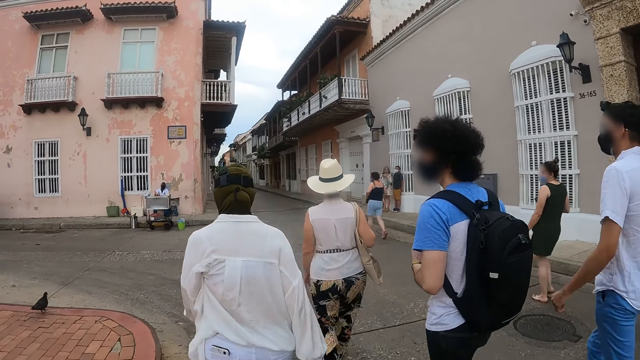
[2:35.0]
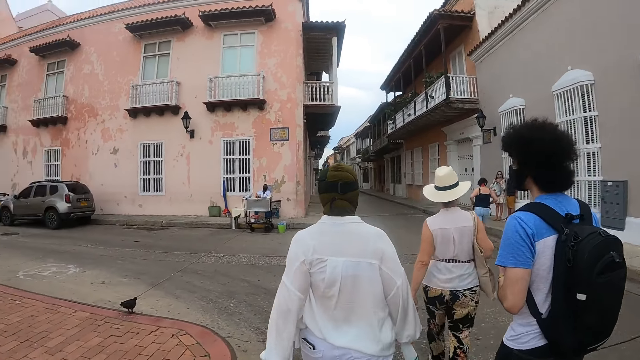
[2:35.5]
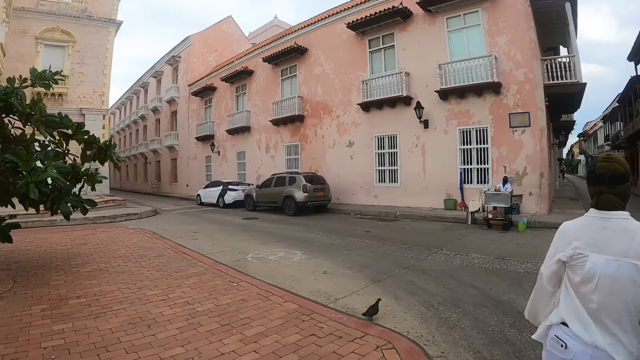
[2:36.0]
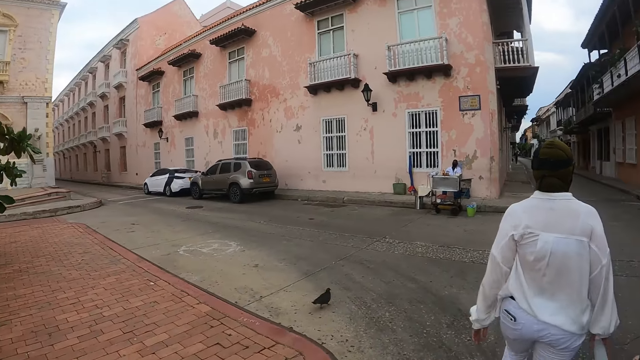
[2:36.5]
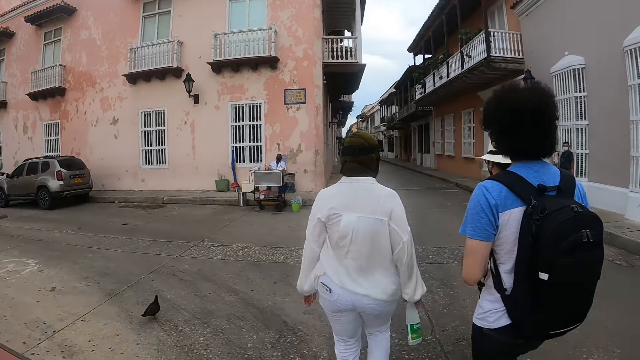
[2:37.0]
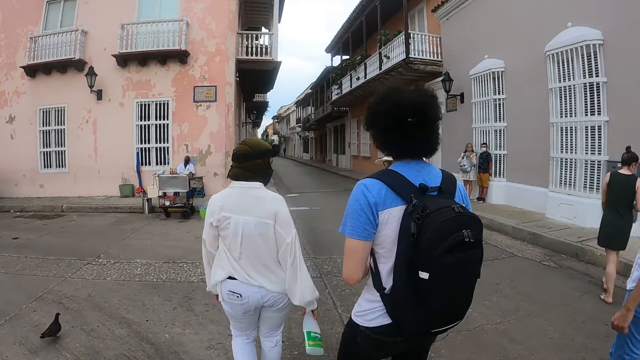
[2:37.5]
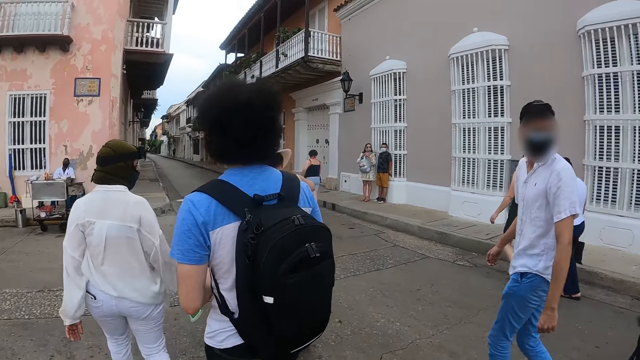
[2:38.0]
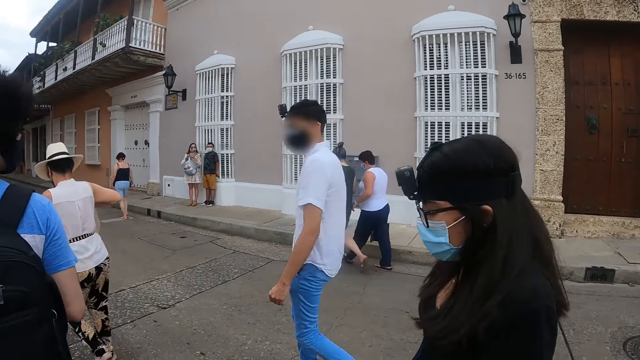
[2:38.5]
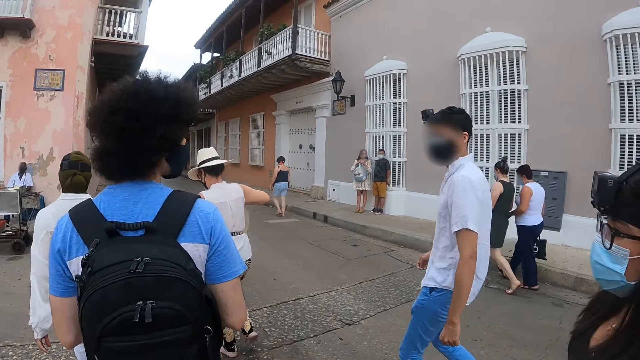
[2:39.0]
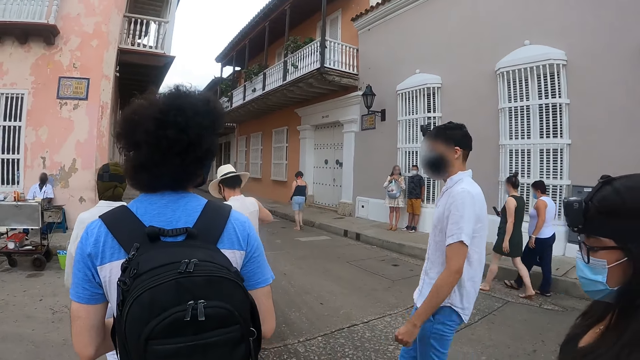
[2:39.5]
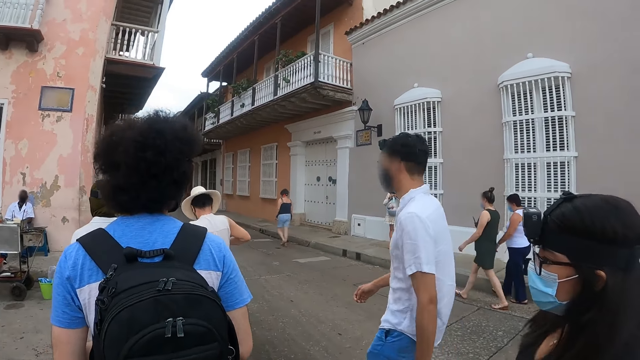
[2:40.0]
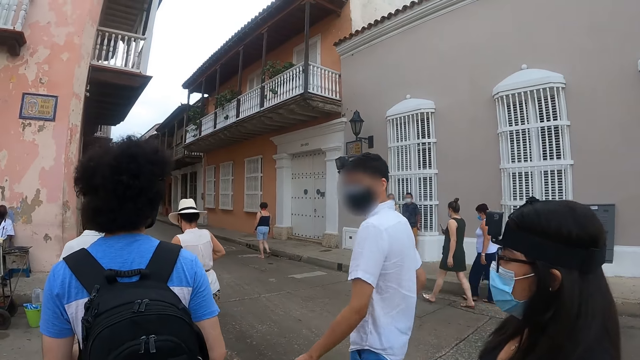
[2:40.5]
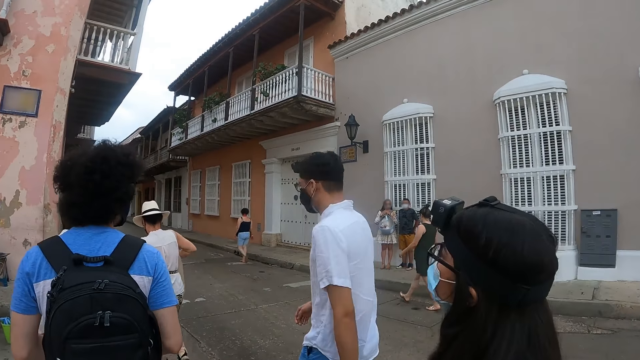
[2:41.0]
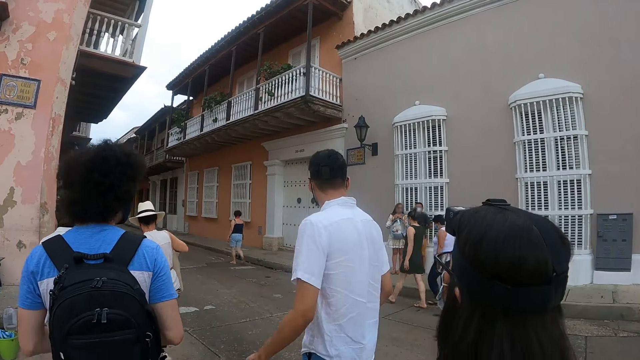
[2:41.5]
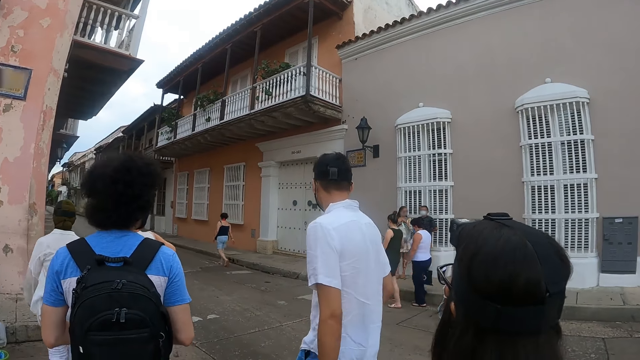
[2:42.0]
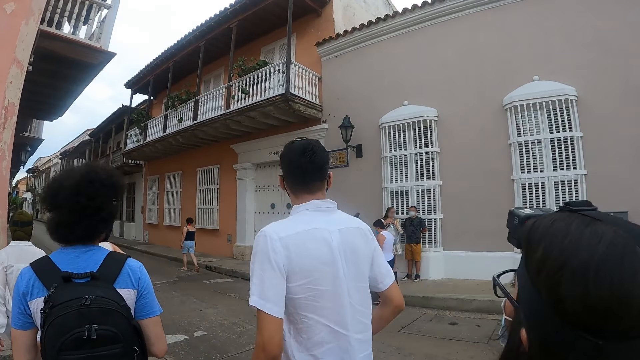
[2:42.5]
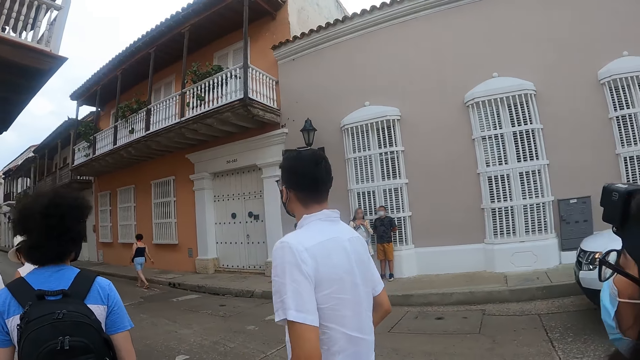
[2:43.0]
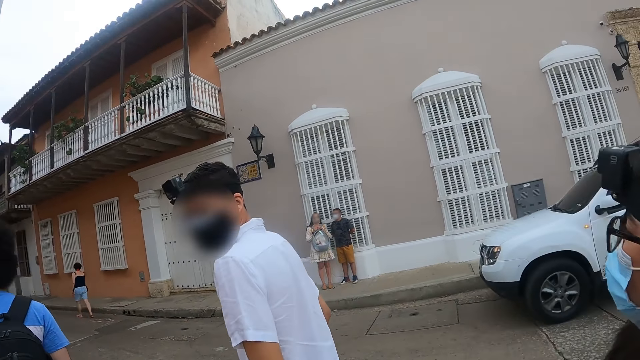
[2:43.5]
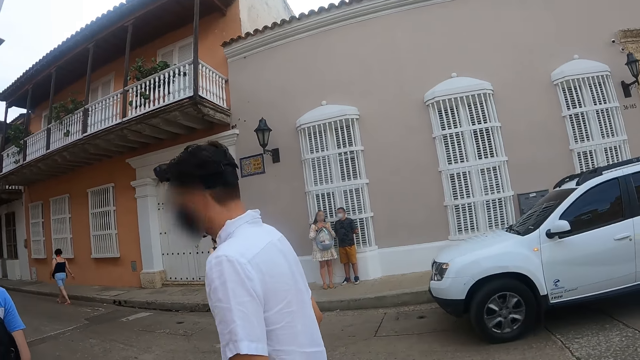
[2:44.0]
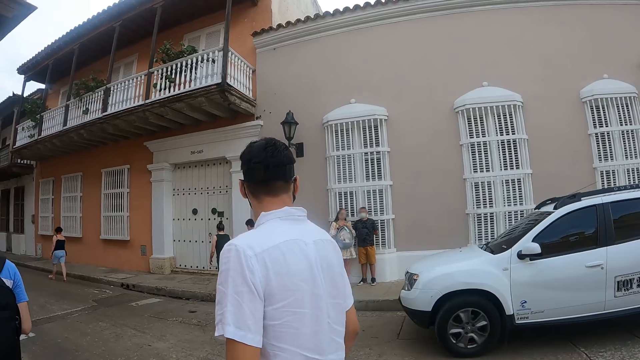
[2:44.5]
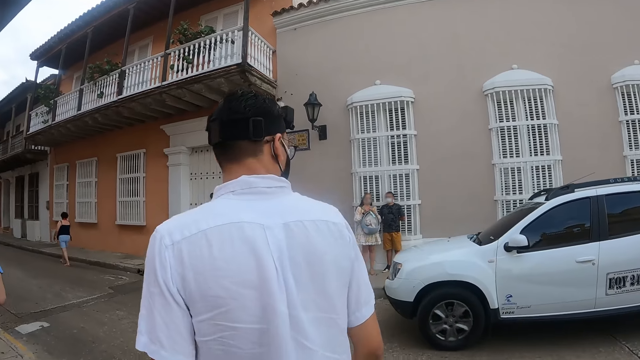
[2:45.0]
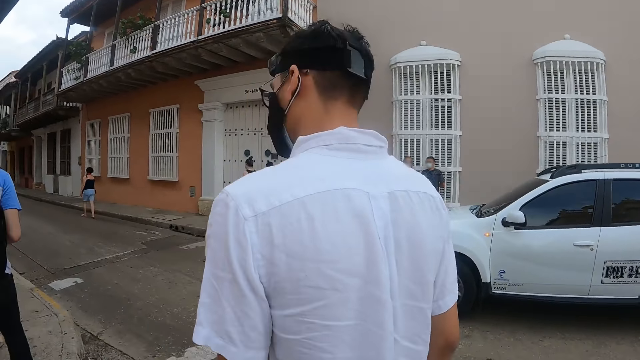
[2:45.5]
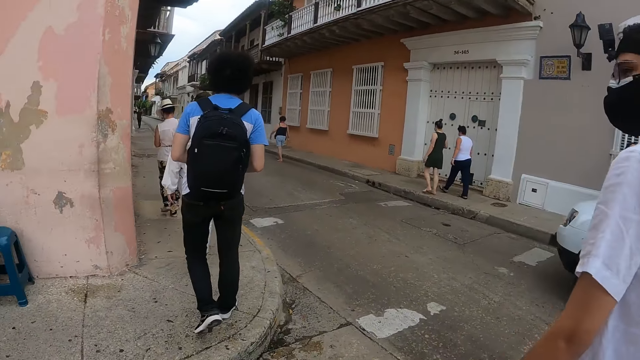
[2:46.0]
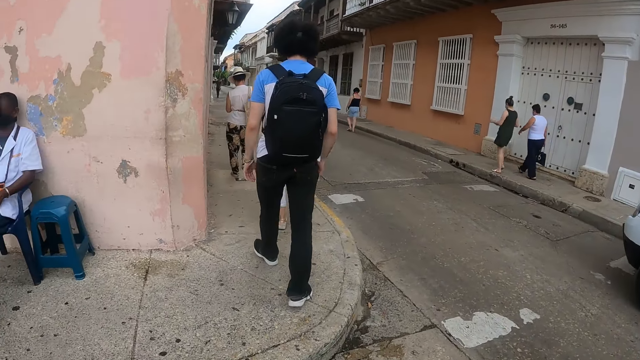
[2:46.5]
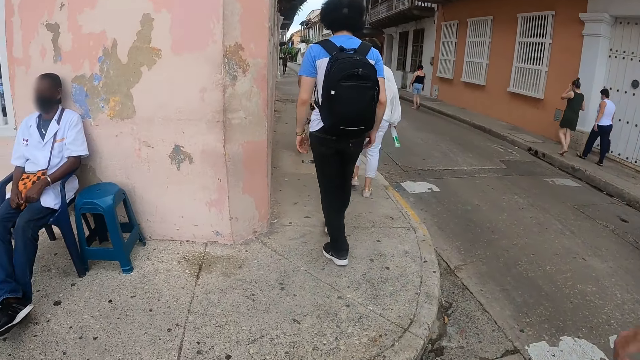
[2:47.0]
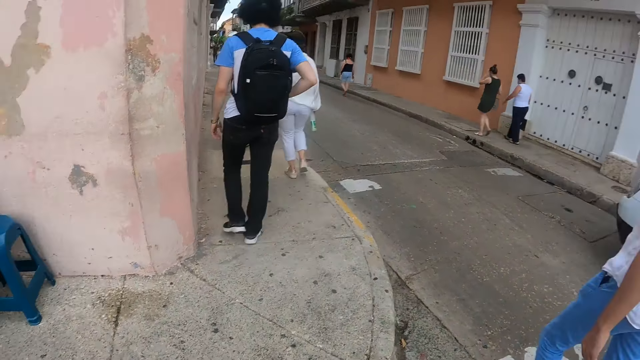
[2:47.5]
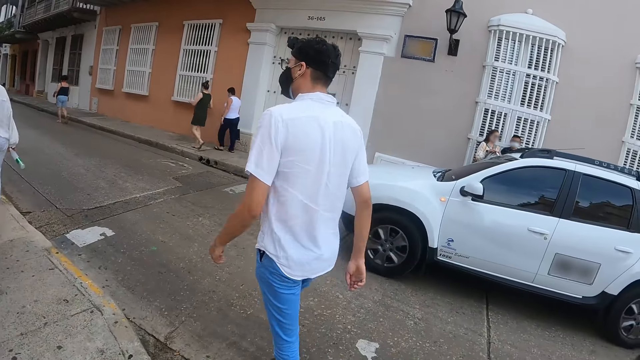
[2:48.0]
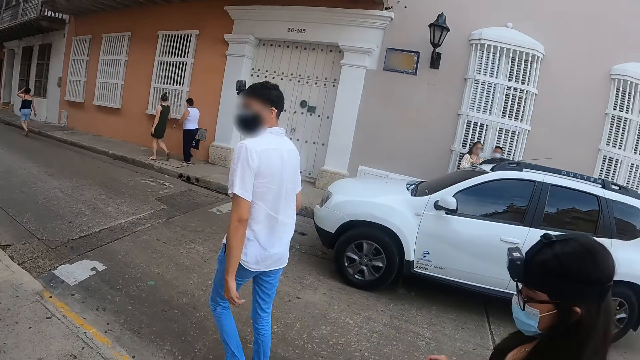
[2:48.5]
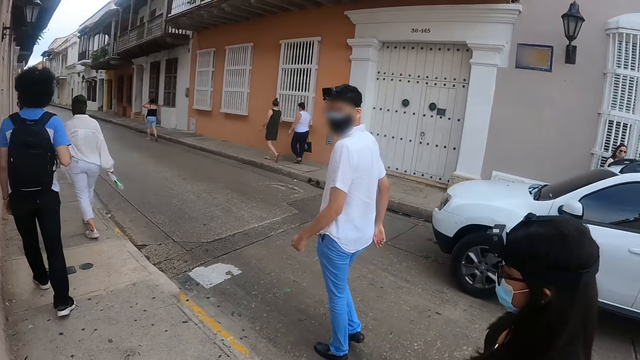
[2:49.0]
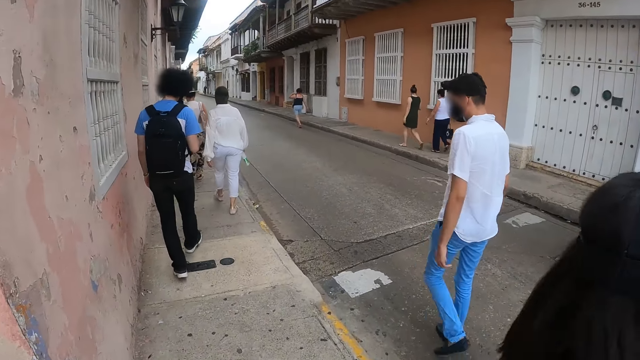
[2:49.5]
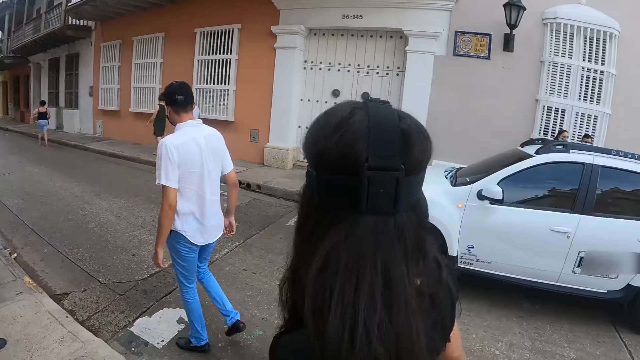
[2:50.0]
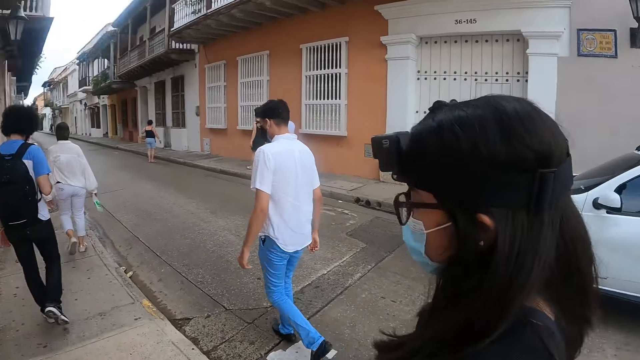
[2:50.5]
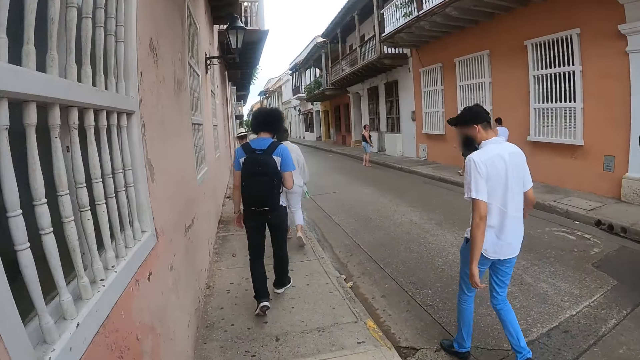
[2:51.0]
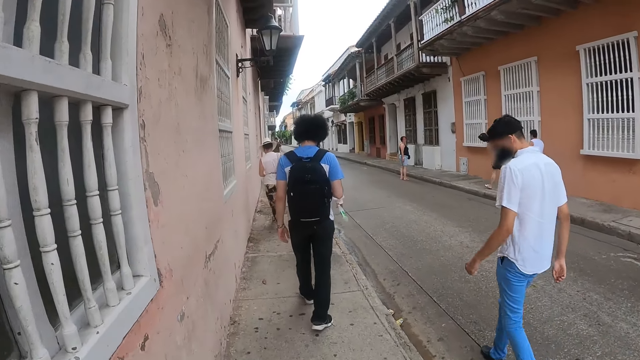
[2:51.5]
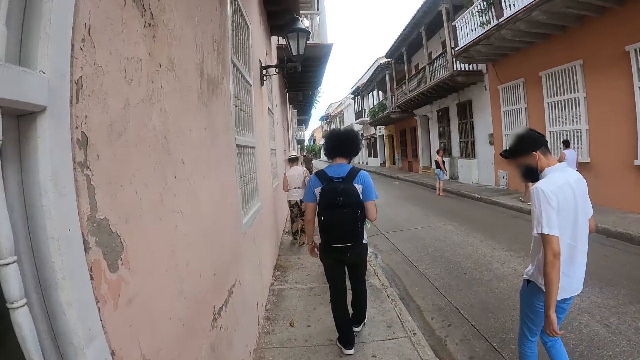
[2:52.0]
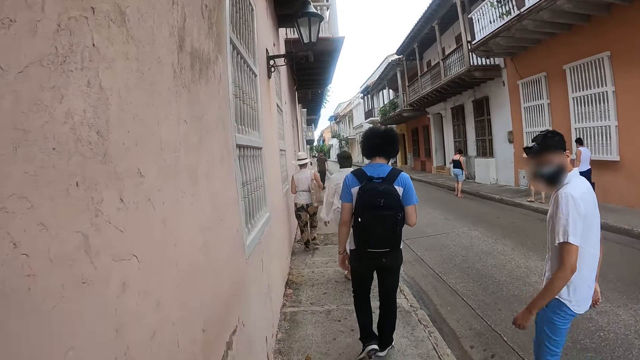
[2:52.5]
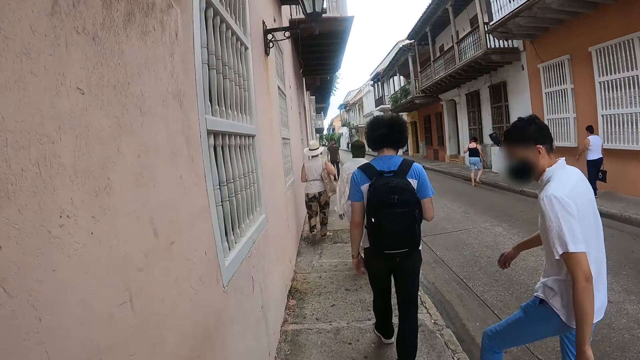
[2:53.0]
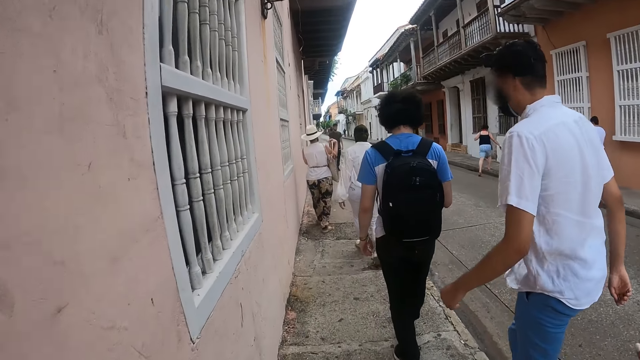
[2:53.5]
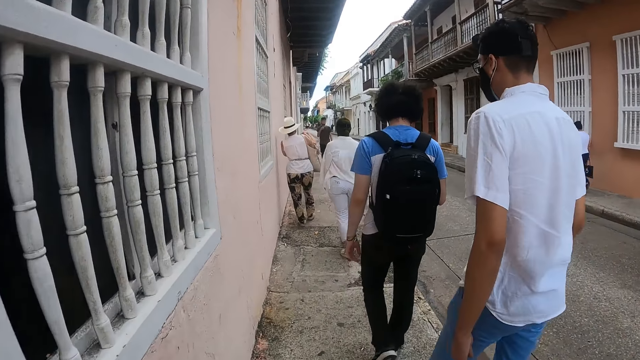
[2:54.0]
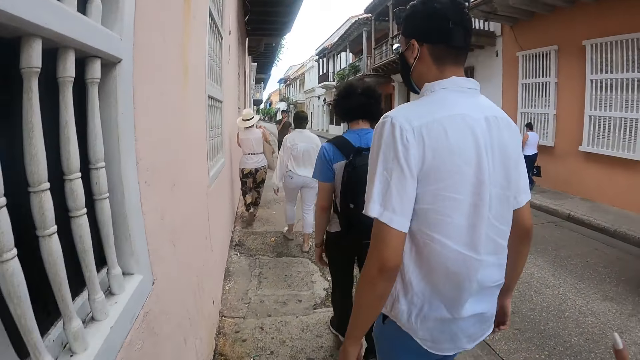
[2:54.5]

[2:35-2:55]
The camera wearer walks along the sidewalk with colleagues.
